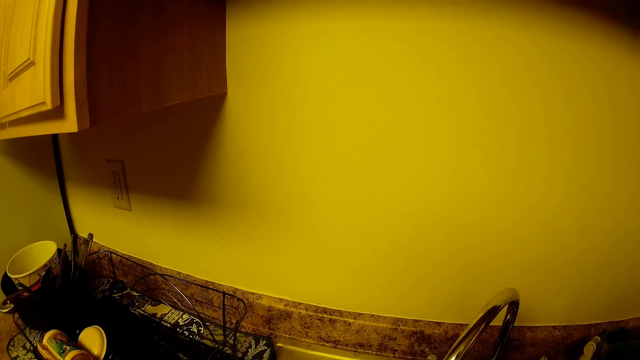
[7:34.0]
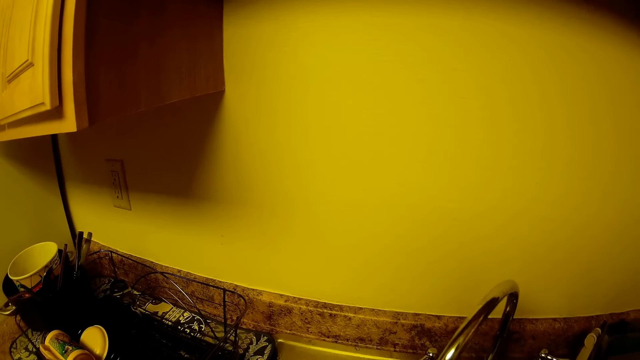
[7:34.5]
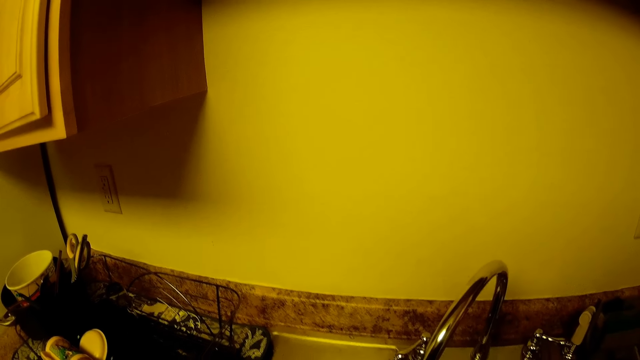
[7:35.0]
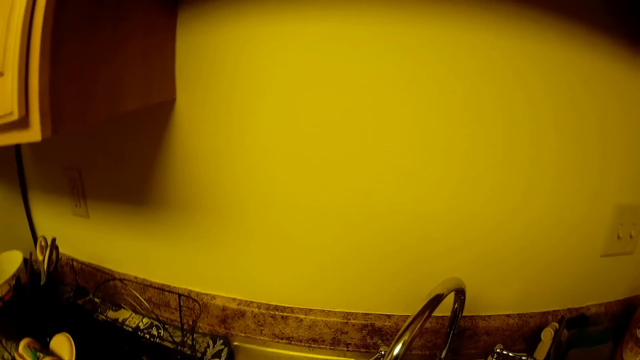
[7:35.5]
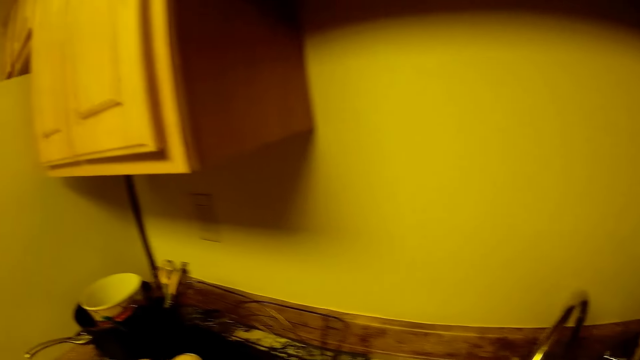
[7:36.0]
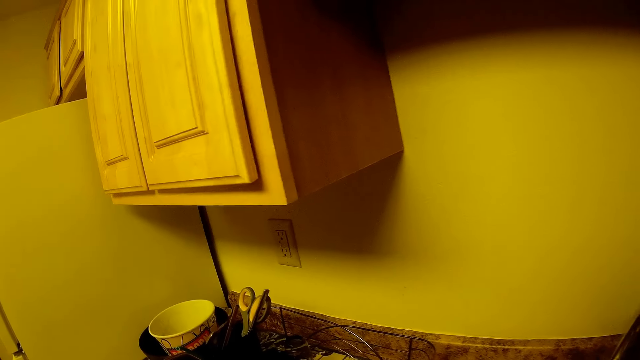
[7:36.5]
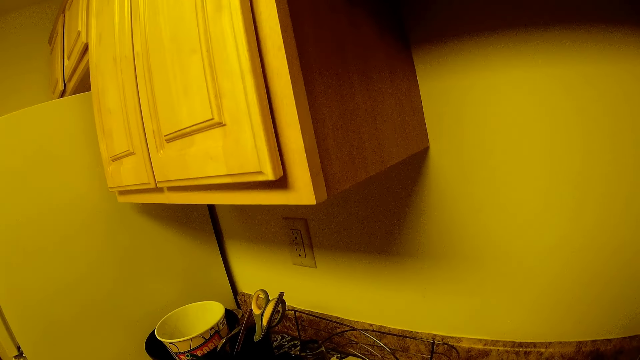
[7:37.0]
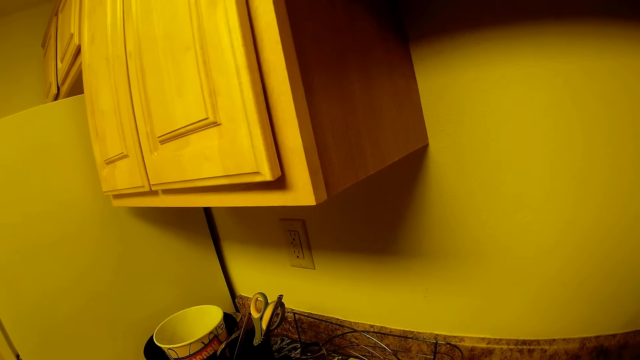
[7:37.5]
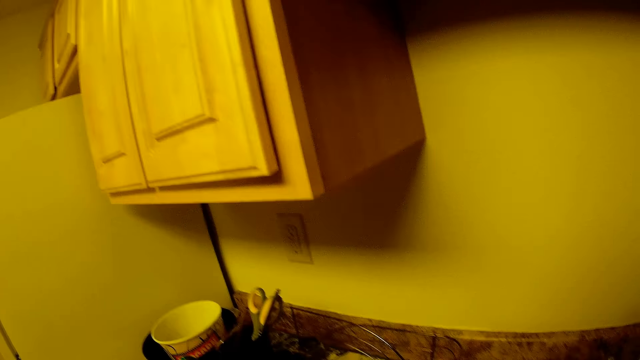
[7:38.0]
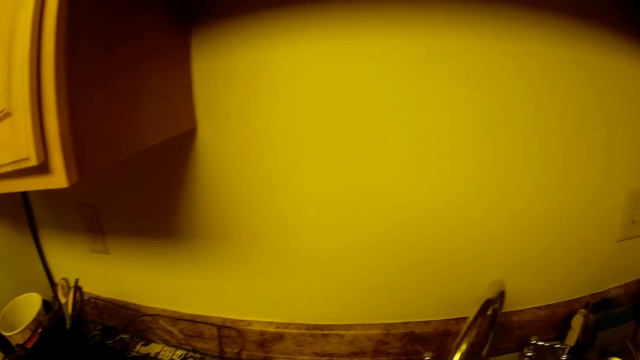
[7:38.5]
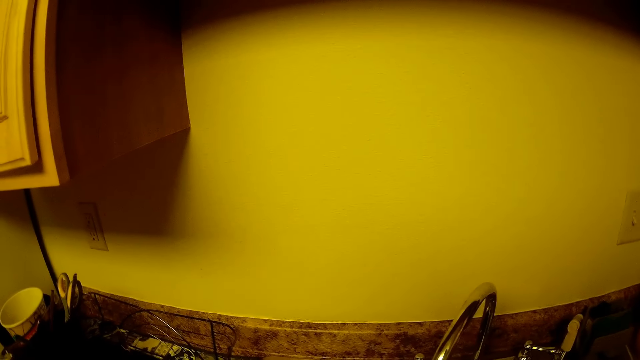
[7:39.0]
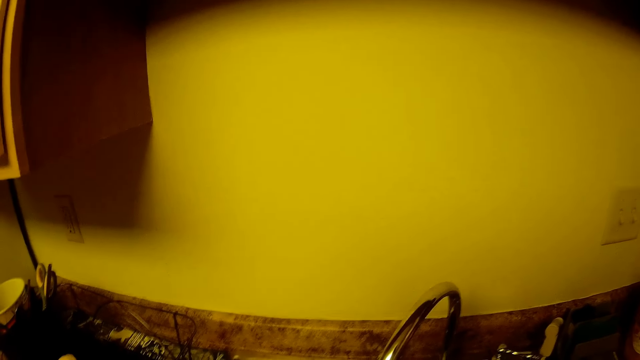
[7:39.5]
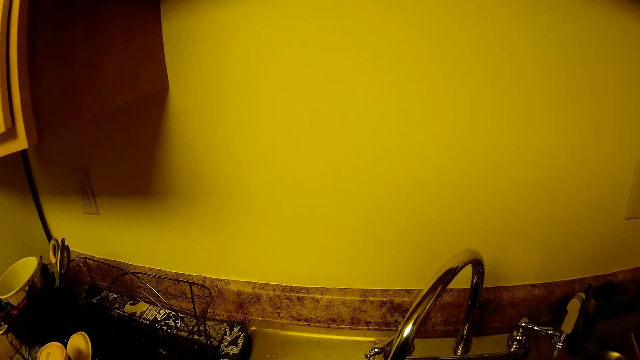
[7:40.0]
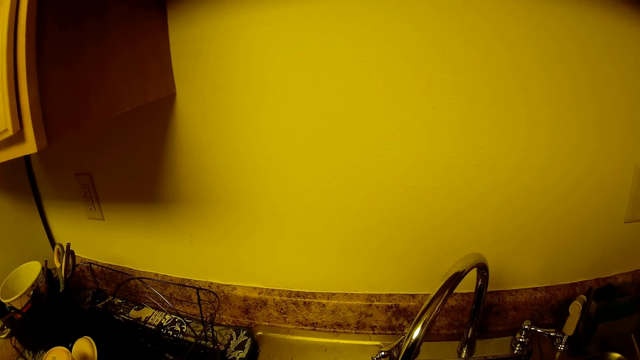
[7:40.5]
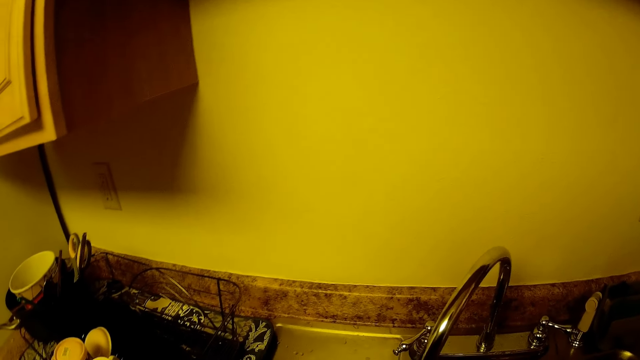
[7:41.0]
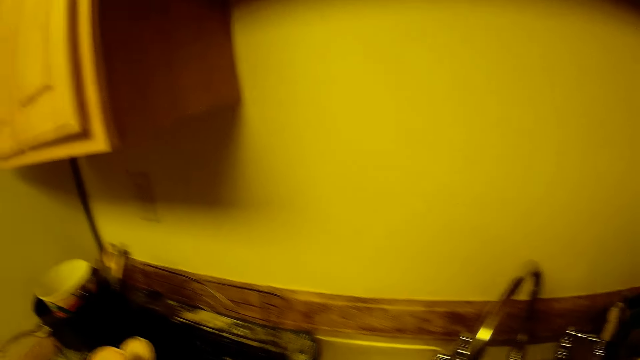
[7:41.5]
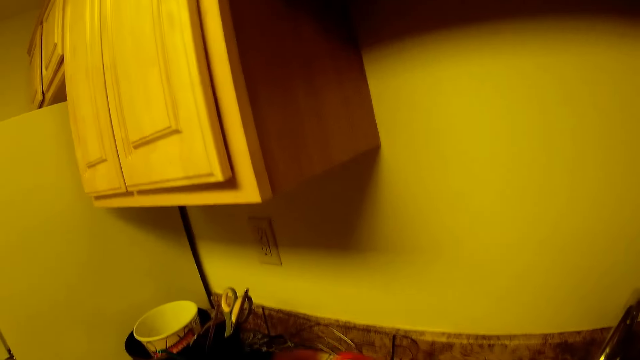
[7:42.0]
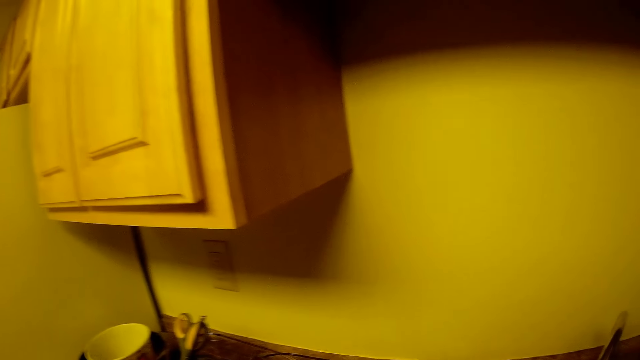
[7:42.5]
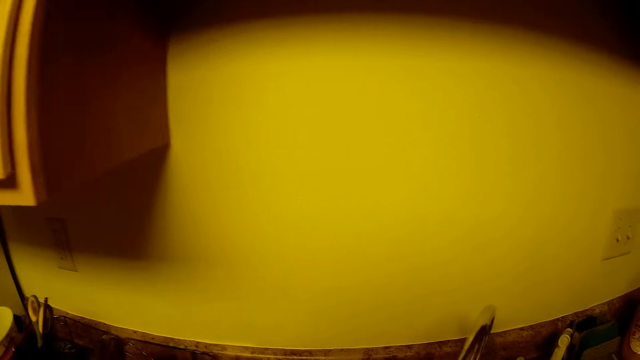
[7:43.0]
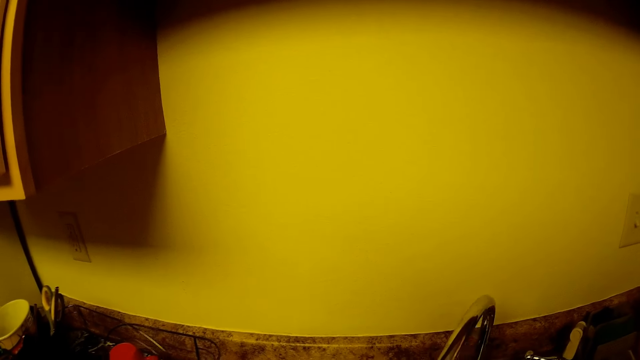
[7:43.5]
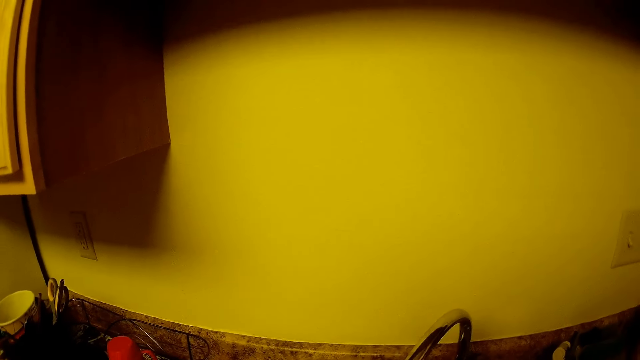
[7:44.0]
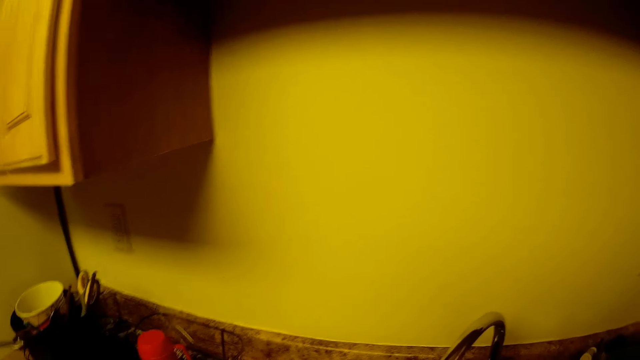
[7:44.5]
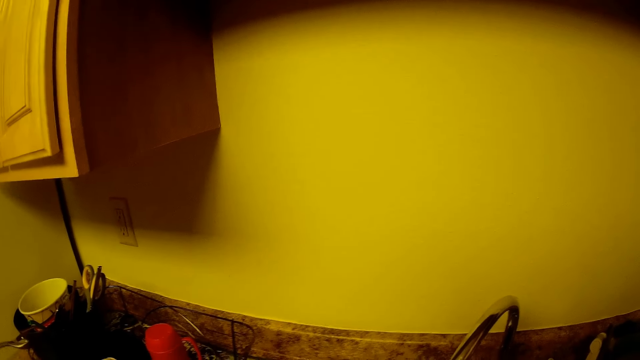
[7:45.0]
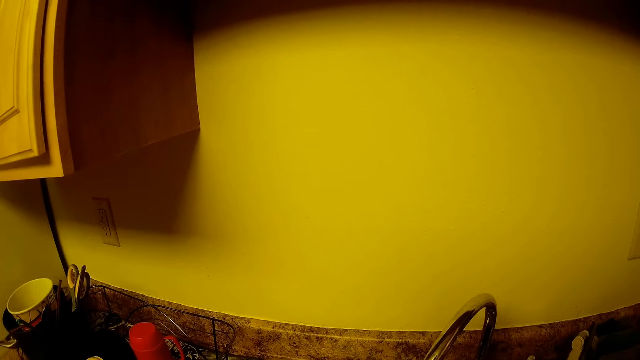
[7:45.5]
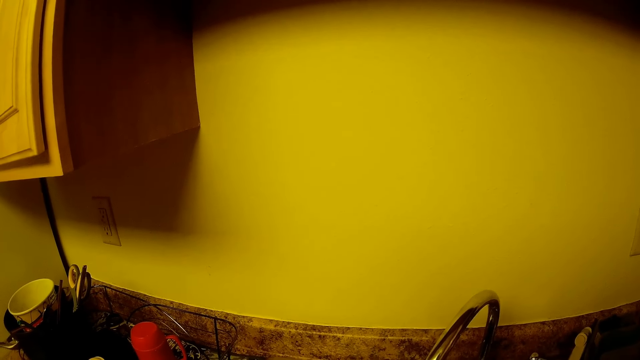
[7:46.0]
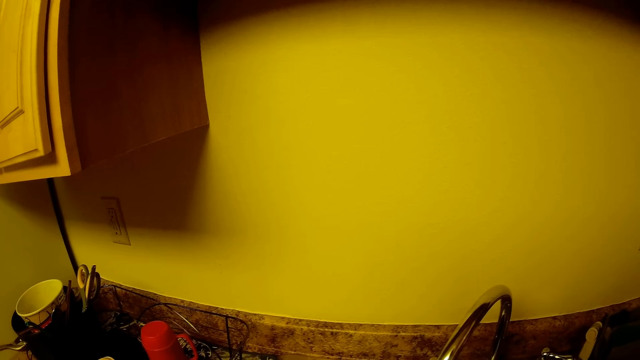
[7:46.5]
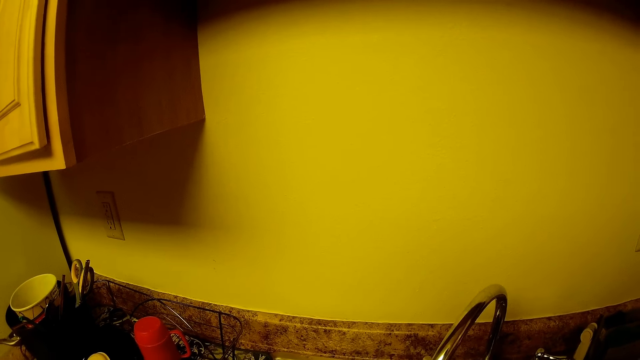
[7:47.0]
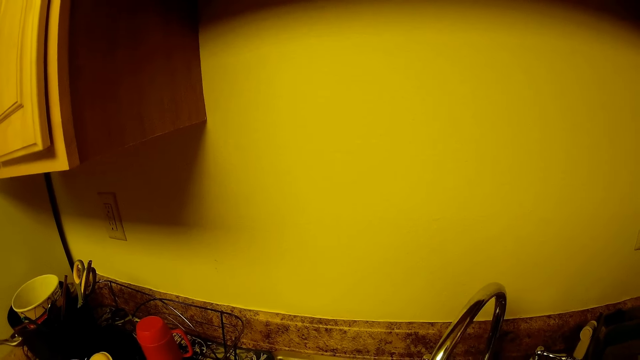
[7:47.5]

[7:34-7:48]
The camera wearer places utensils on the rack. She rinses utensils. She transfers a cup from the sink into the plate rack with her left hand. She rinses utensils.

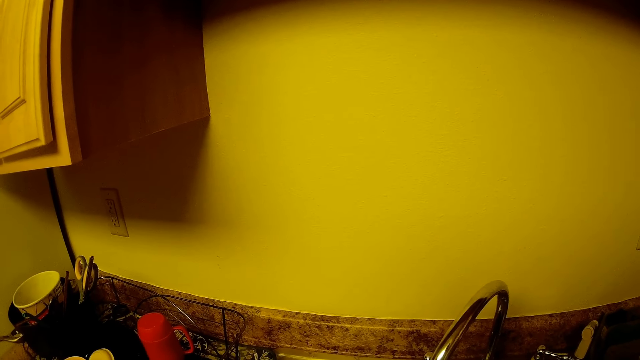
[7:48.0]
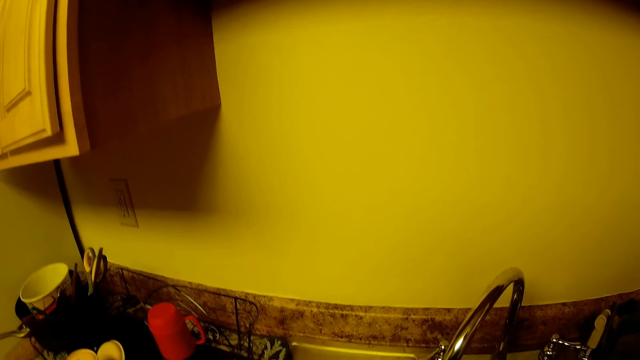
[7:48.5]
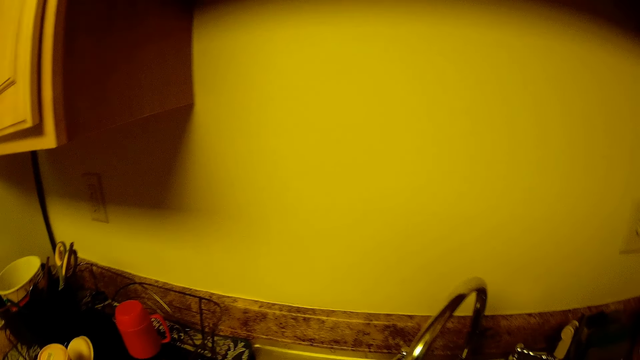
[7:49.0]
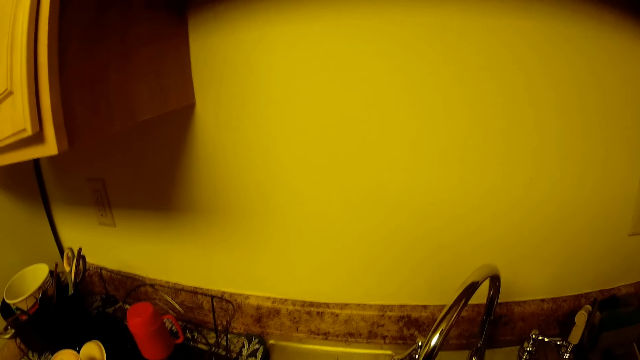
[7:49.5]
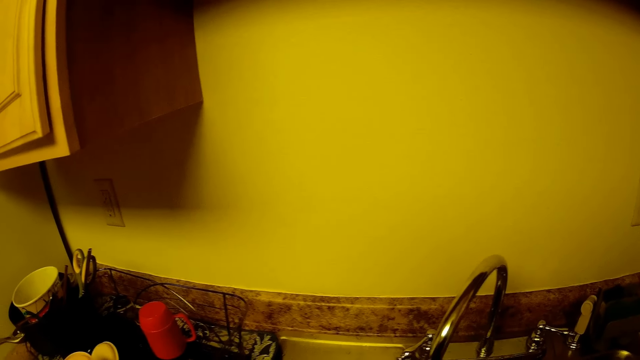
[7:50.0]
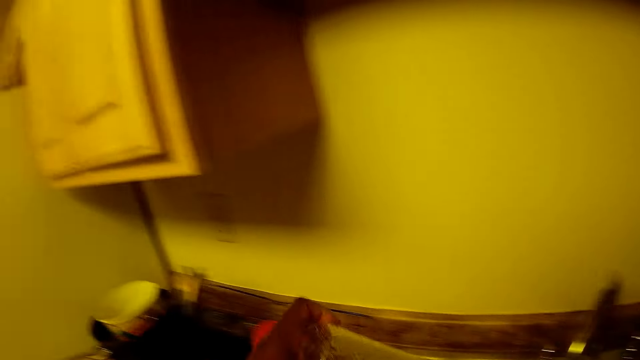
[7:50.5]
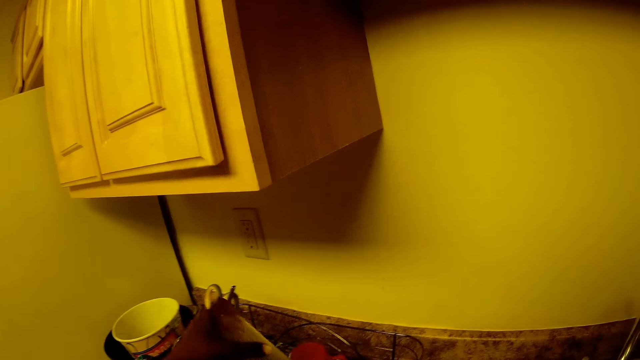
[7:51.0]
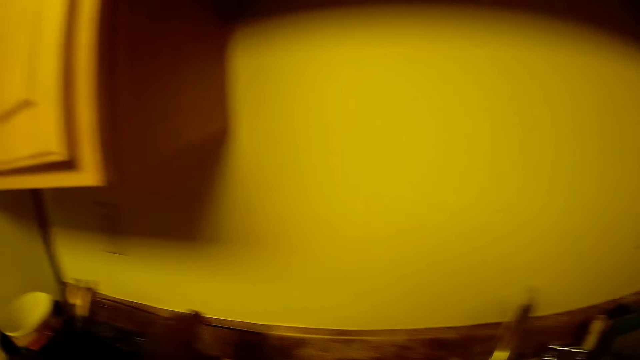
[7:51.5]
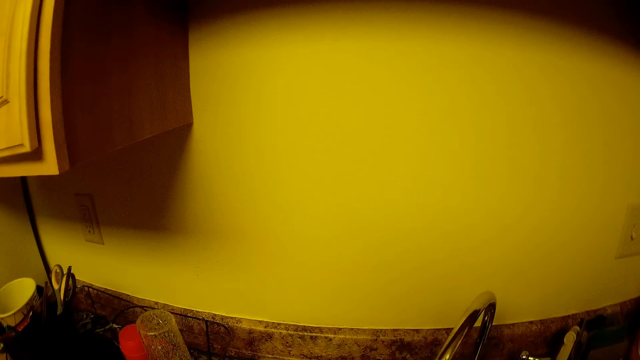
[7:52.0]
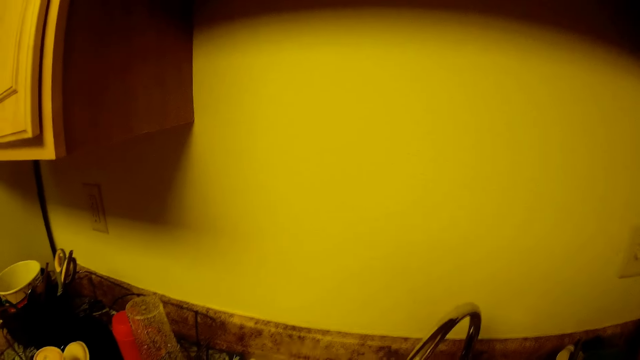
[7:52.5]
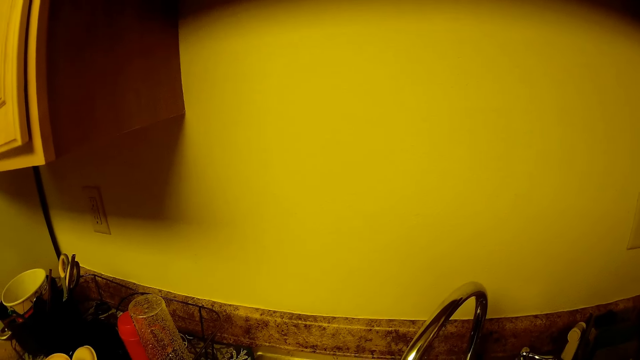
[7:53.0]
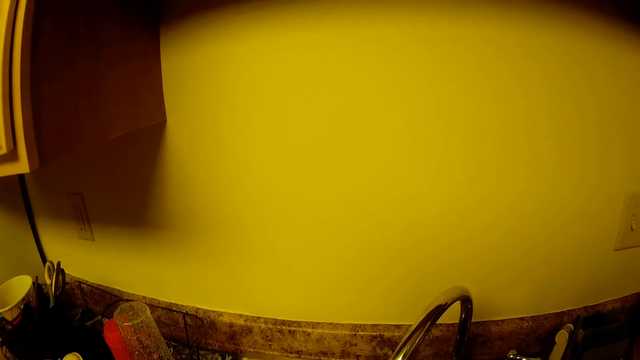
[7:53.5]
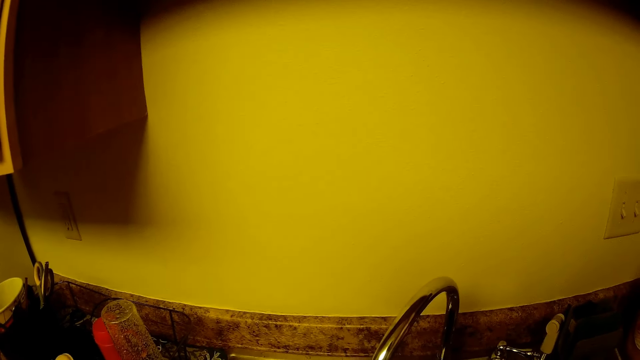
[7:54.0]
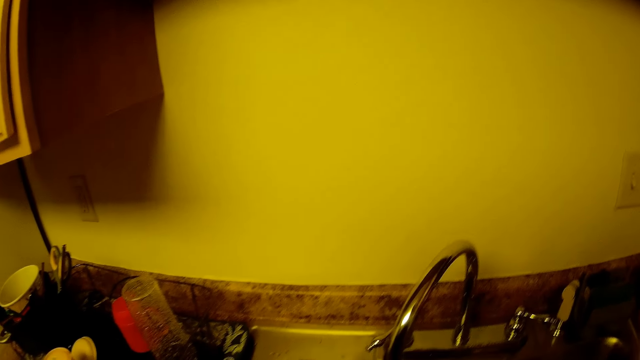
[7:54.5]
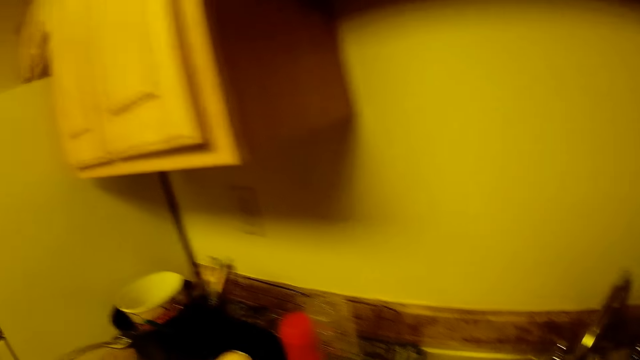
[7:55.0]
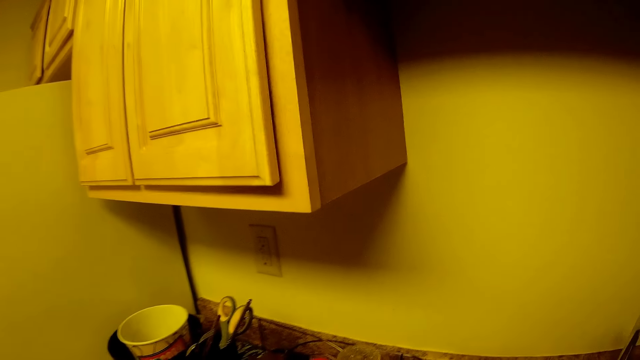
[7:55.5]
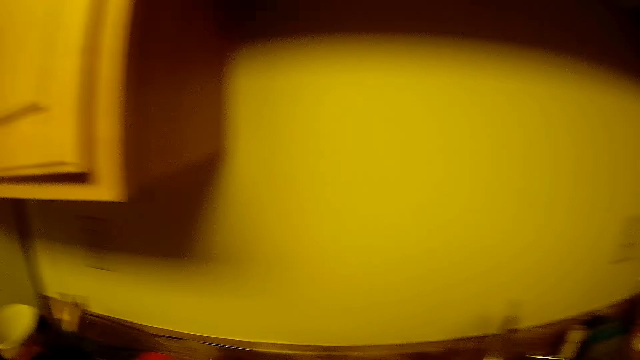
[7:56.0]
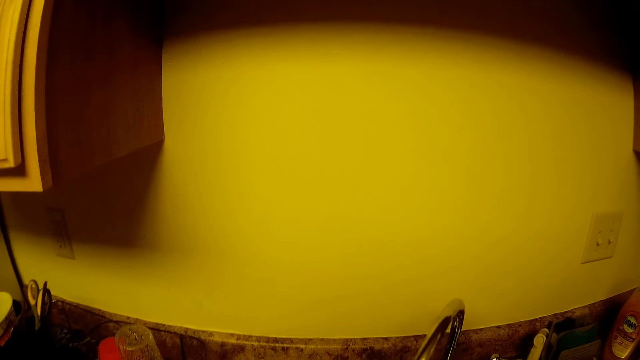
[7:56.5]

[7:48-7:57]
The camera wearer transfers a cup from the sink into the plate rack with her left hand. She rinses utensils. She transfers a cup from the sink into the plate rack with her left hand.
